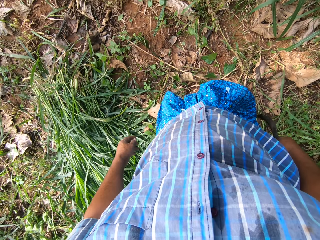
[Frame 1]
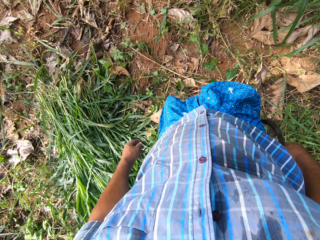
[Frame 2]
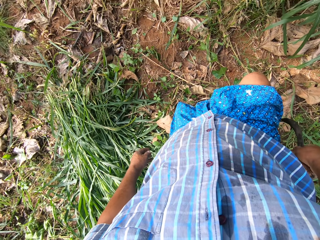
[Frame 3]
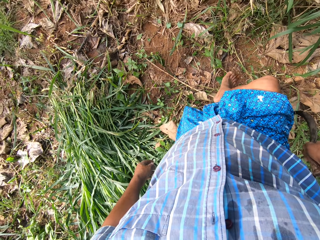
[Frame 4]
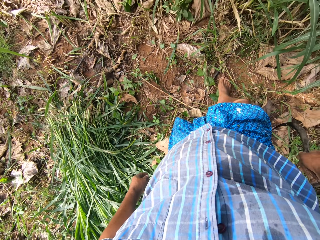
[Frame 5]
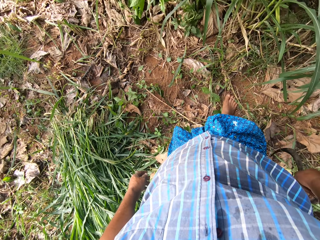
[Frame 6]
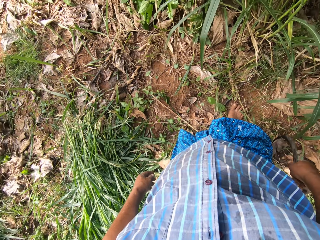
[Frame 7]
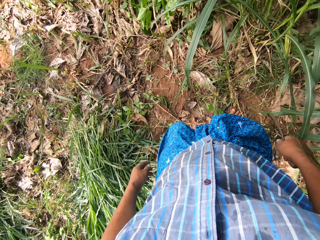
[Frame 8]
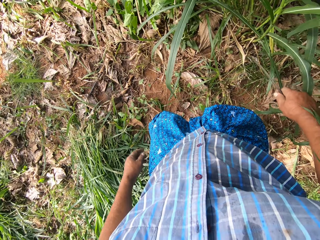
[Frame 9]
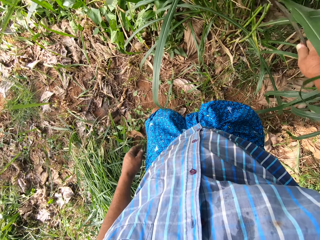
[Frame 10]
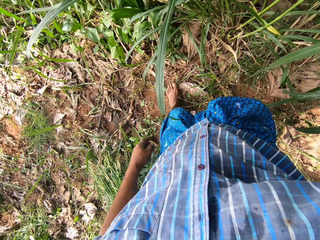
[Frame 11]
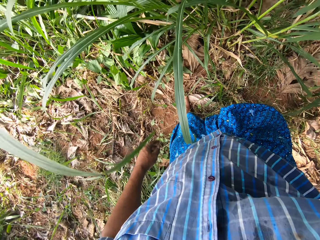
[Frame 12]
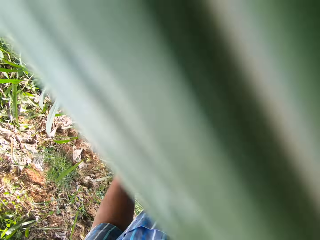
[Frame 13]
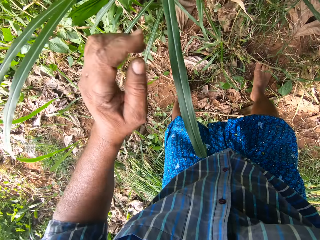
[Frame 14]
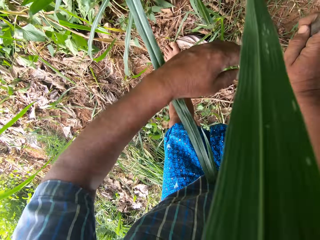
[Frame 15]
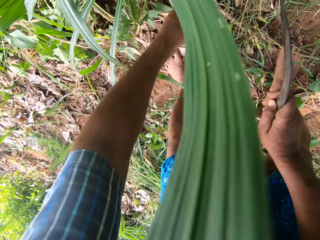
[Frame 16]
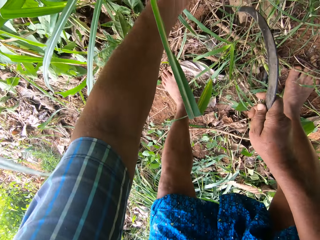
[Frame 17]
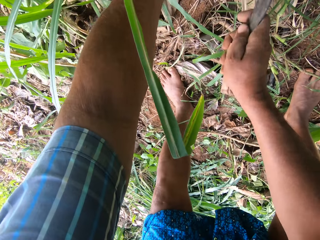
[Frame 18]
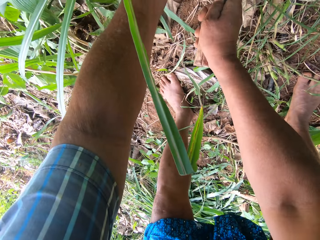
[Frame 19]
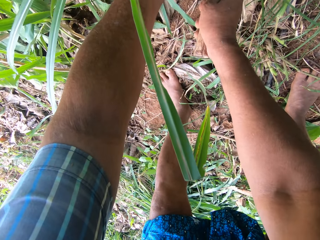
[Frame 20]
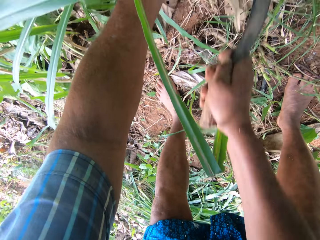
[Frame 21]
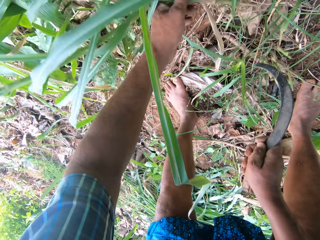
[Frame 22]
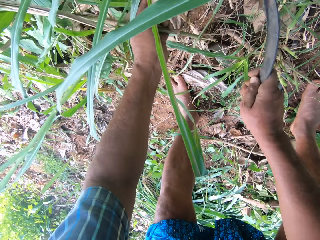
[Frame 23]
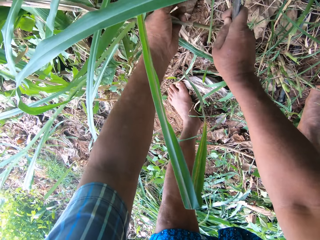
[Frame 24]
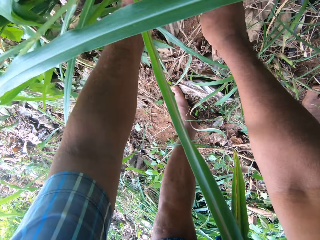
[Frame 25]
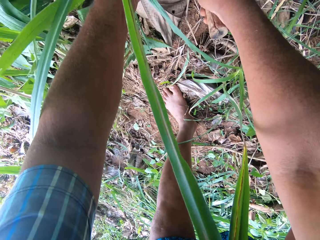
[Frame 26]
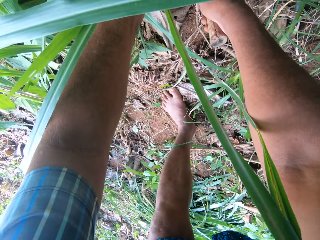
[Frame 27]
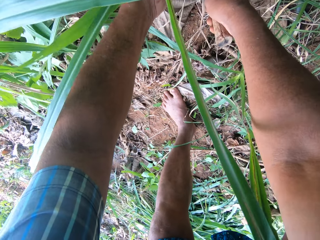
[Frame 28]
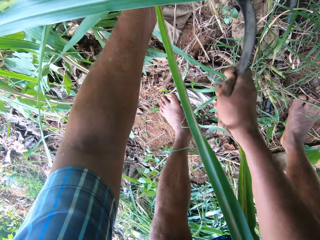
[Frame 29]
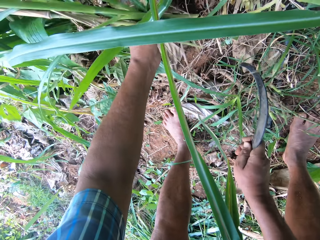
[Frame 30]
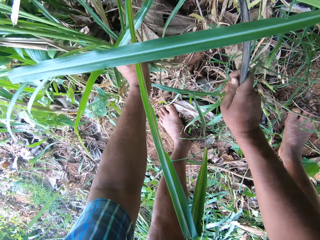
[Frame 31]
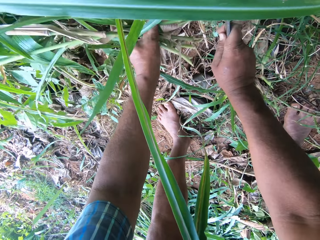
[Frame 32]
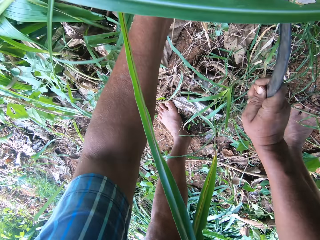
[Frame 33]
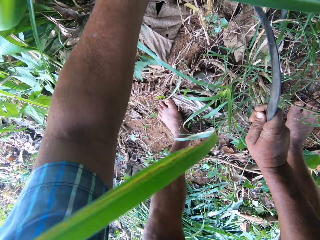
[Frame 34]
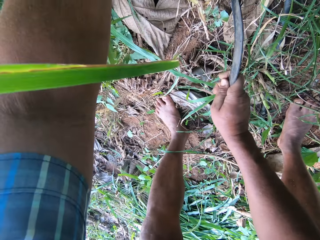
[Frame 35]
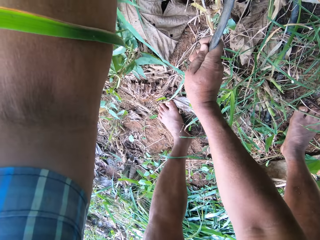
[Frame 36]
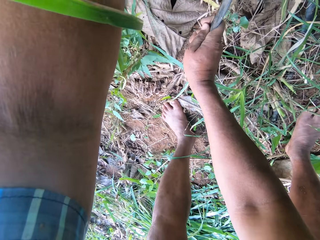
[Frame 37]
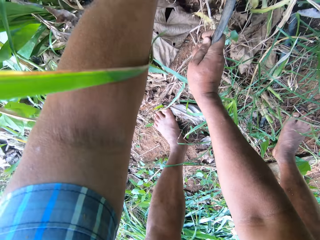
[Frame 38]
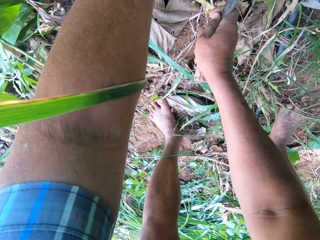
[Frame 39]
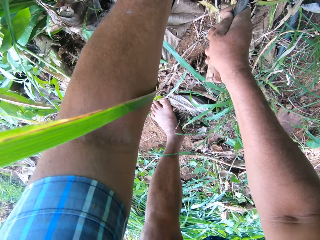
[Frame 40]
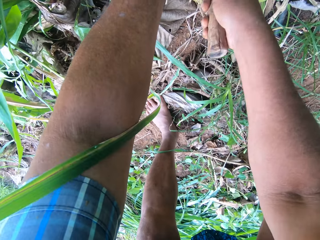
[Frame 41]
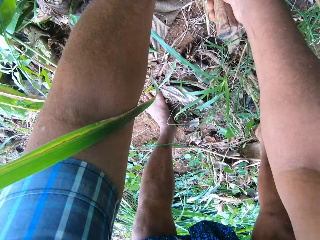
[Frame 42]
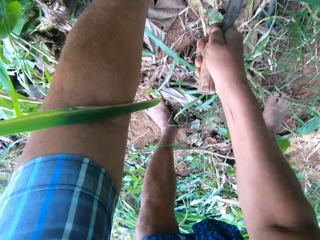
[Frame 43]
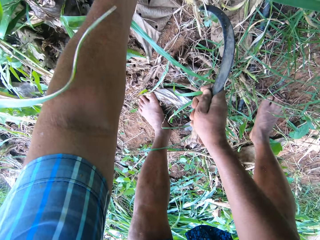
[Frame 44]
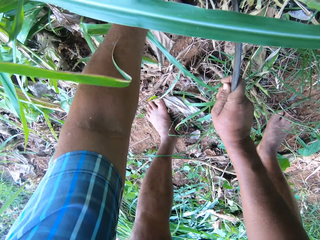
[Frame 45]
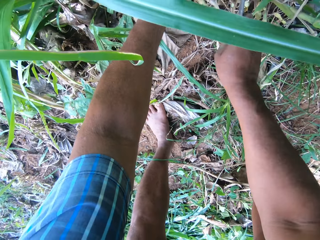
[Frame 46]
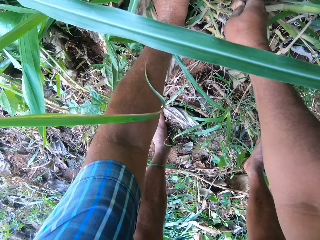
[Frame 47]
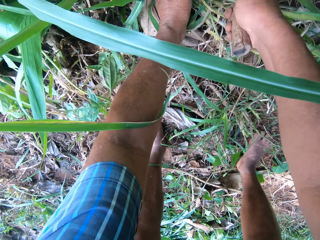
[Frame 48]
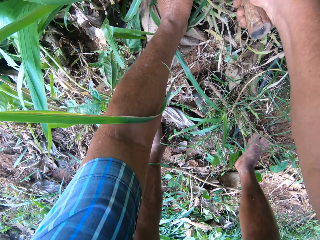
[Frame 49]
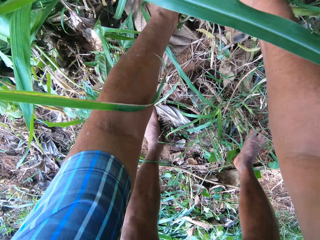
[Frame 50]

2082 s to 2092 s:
The camera wearer steps closer to the grass. He pushes aside some grasses with his right hand. He bends on the grass. He weeds some grasses with the knife.

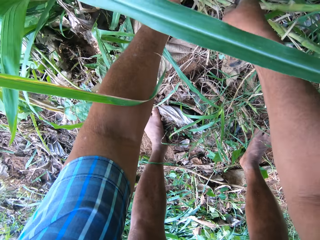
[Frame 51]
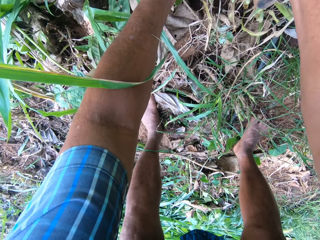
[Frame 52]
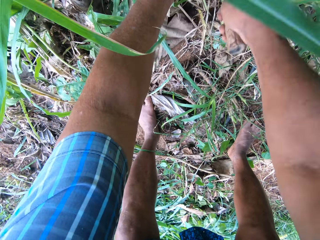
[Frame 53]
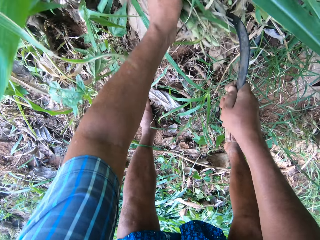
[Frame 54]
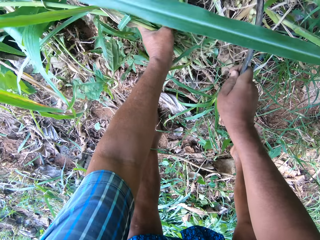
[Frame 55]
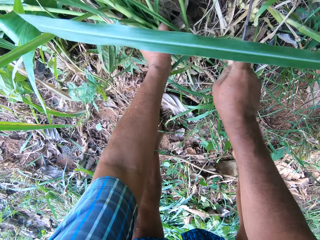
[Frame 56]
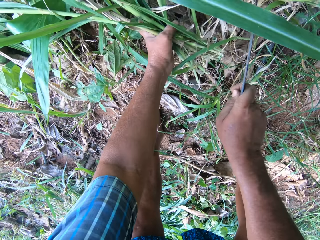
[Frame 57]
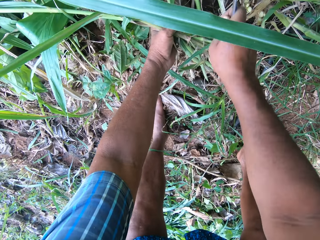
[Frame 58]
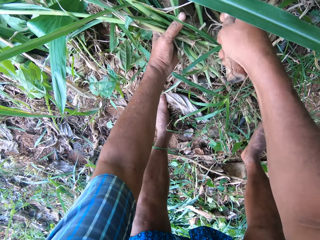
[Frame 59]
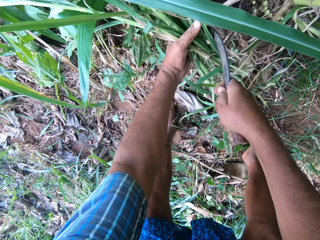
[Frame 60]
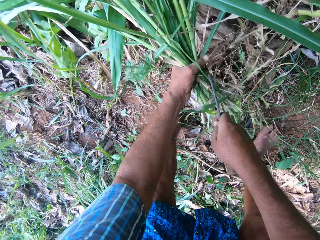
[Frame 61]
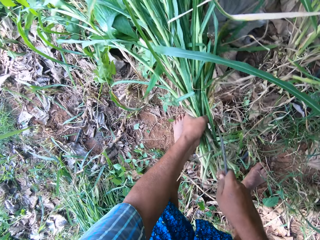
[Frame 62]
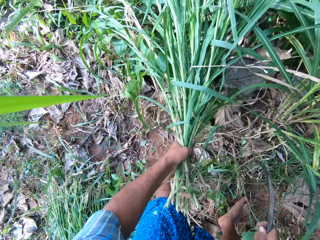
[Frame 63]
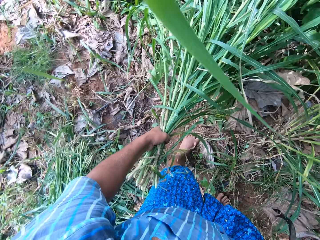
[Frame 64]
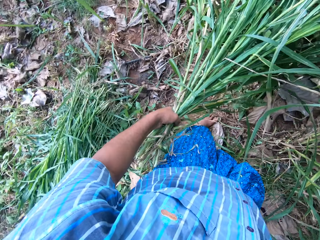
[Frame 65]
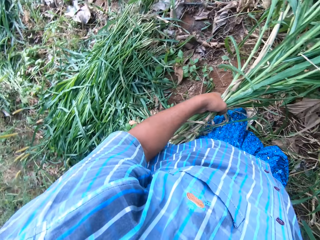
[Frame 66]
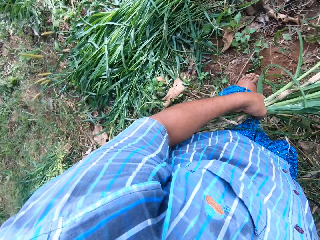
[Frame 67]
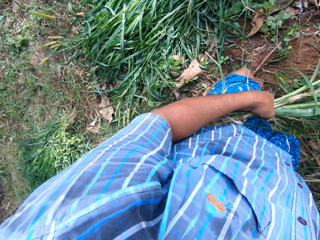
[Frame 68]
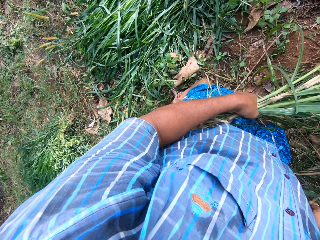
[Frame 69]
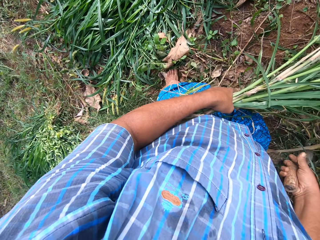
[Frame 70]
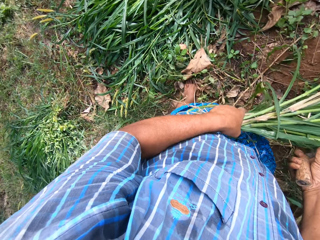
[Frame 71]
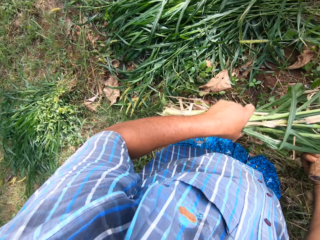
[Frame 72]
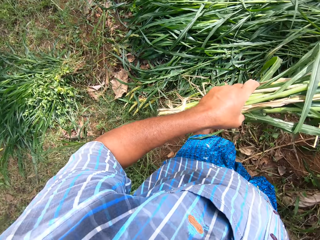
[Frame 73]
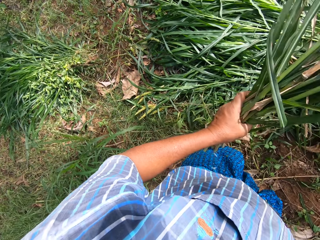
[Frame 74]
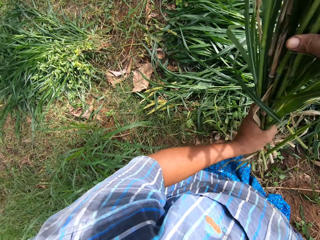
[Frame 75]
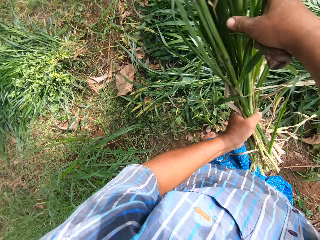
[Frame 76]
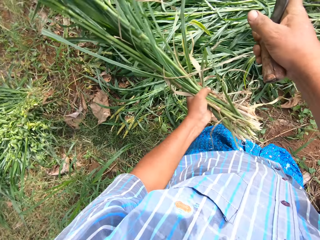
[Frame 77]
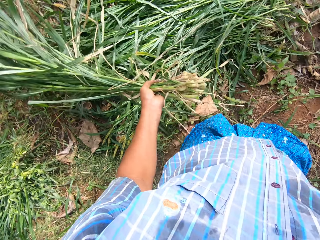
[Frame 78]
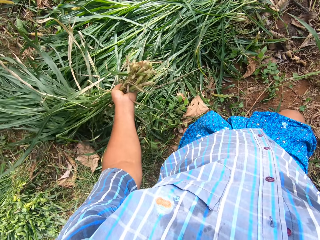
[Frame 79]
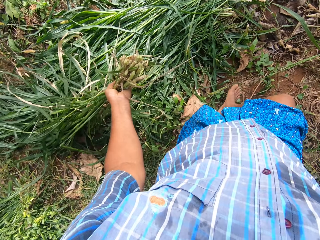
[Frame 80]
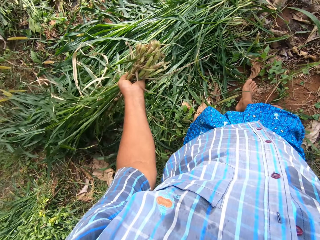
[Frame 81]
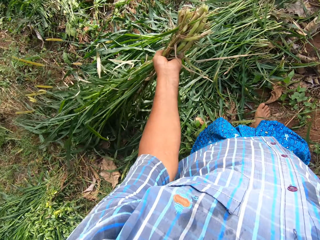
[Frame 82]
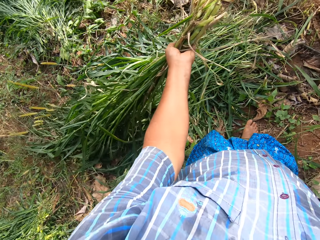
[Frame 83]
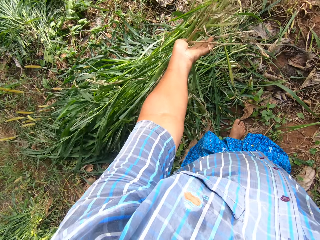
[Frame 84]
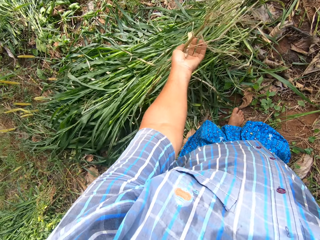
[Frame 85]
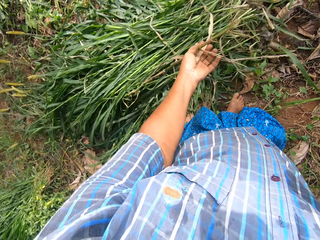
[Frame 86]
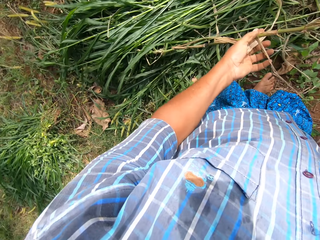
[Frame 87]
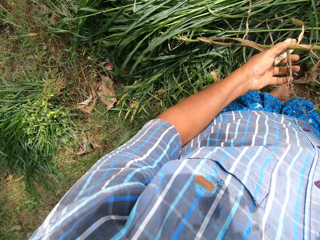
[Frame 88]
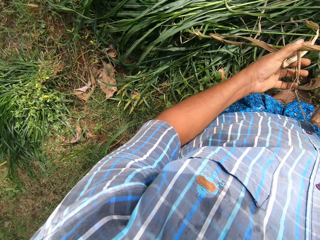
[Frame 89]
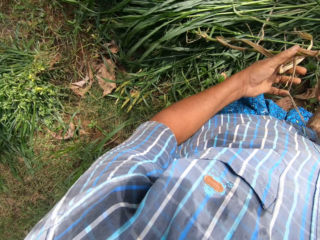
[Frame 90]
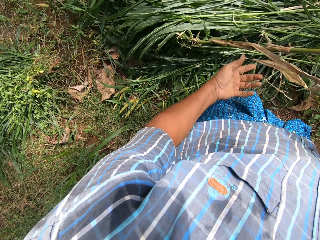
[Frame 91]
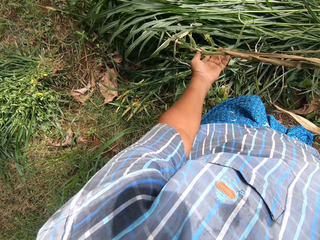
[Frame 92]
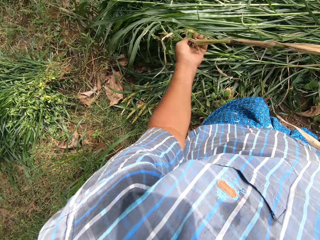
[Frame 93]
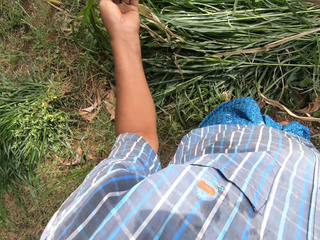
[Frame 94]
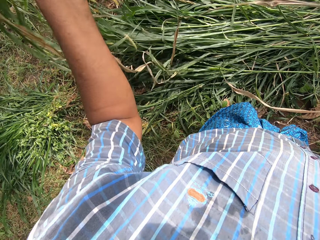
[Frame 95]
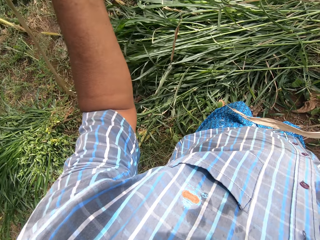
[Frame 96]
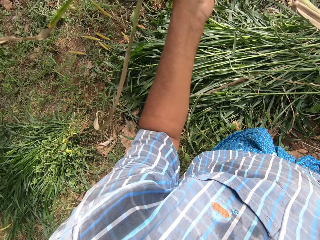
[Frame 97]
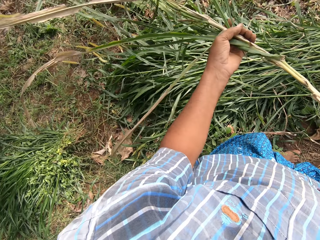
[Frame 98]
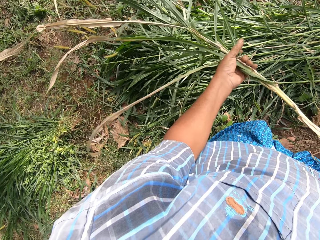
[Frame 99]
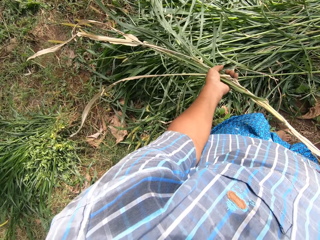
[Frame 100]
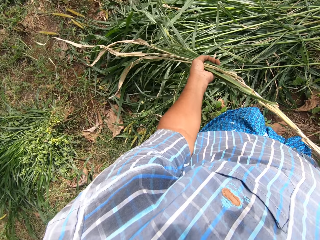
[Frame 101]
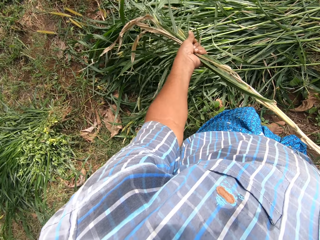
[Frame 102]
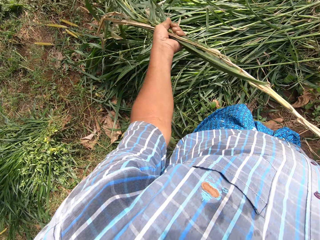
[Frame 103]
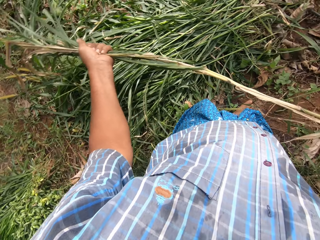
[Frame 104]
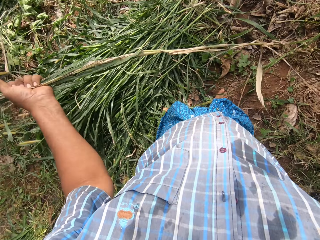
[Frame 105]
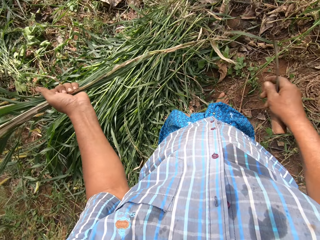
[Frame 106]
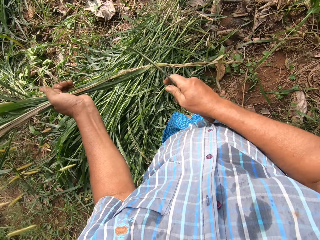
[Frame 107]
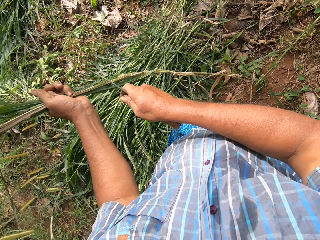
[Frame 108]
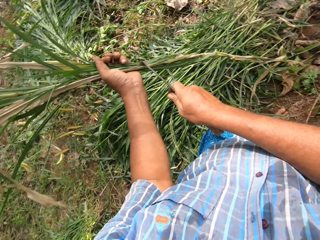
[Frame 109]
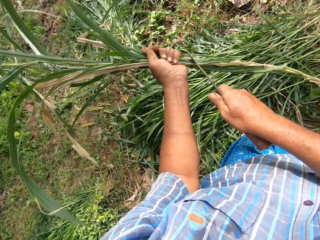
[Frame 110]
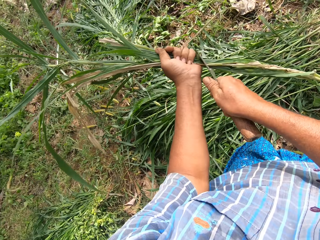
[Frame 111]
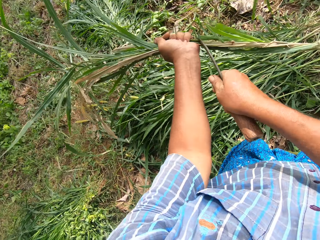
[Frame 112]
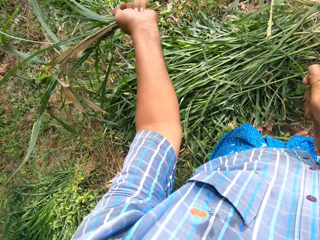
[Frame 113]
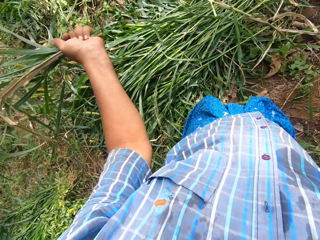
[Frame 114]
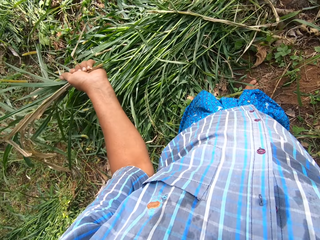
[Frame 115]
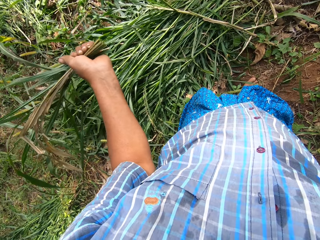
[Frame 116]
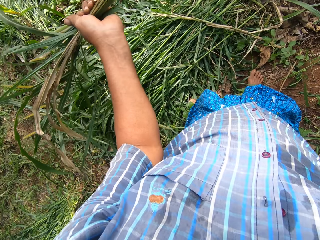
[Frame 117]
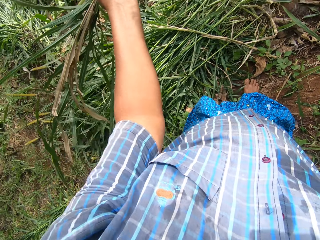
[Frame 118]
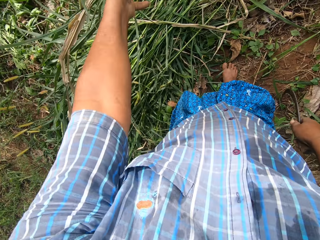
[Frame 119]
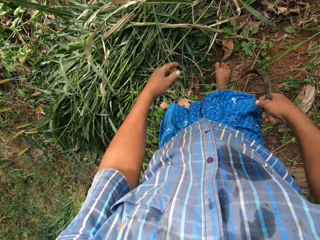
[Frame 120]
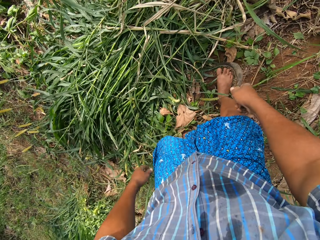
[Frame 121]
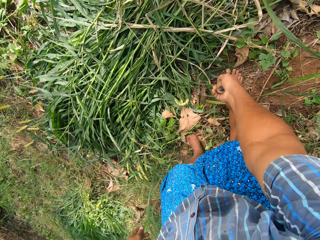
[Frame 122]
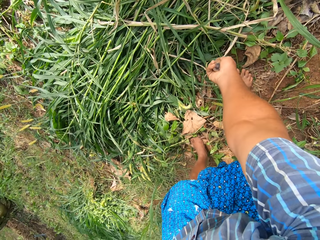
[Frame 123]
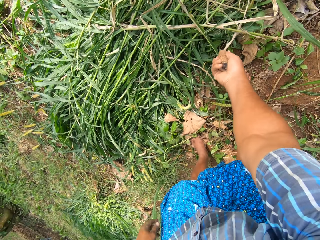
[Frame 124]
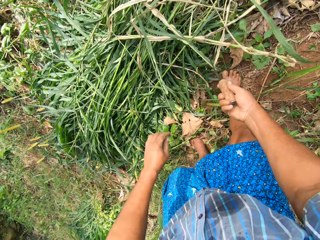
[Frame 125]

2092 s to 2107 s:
The camera wearer stands. They step backwards. They turn the grass in hand with the sickle. They drop the grasses on the pile of grasses on the ground. They remove a grass from the pile of grasses on the ground. They cut the stem of the grass with the sickle. They drop the grass on the pile of grasses on the ground. They lift grass from the ground with the sickle.
